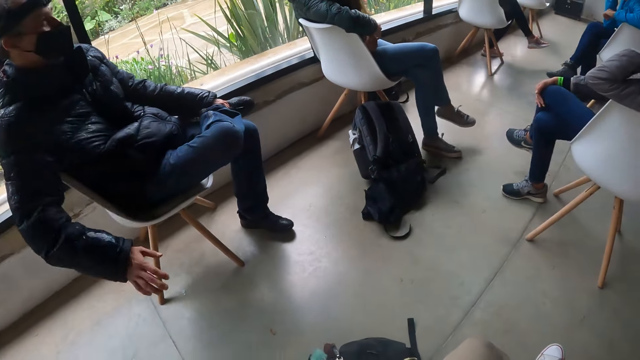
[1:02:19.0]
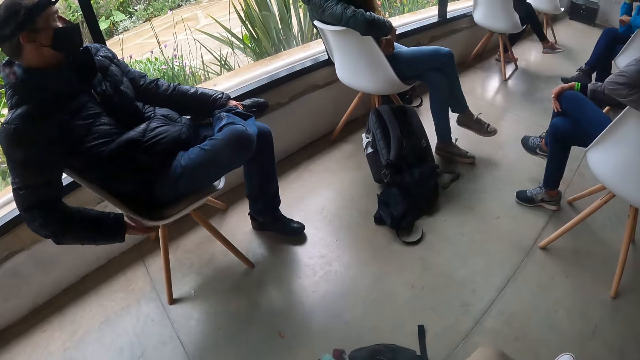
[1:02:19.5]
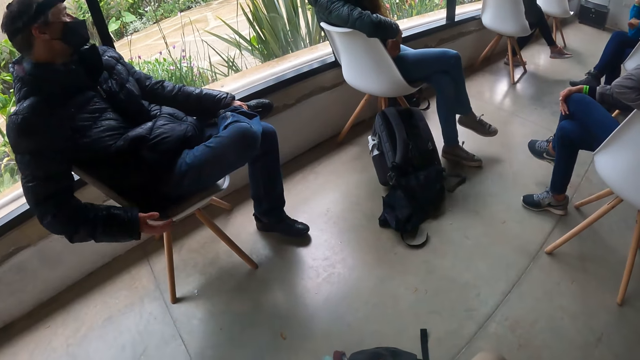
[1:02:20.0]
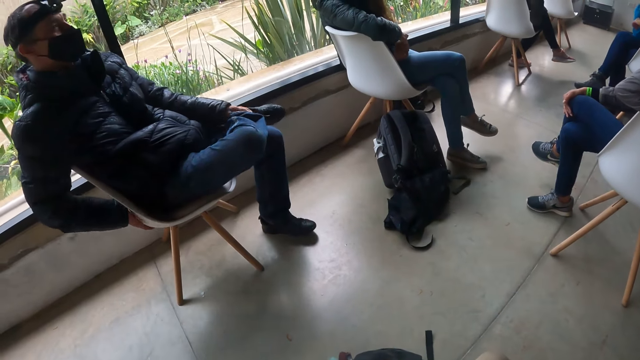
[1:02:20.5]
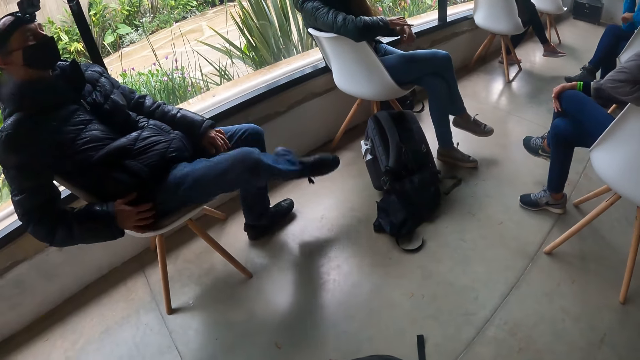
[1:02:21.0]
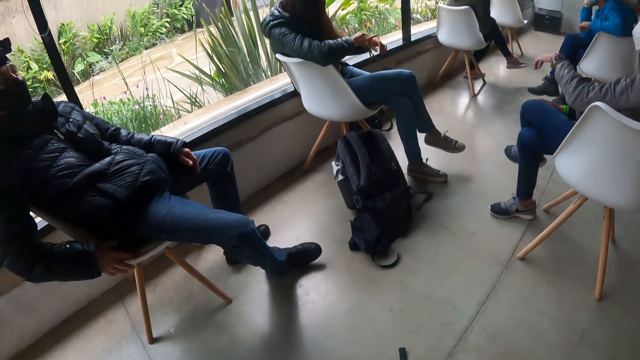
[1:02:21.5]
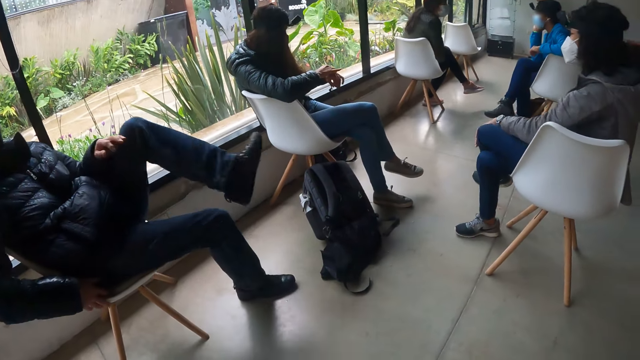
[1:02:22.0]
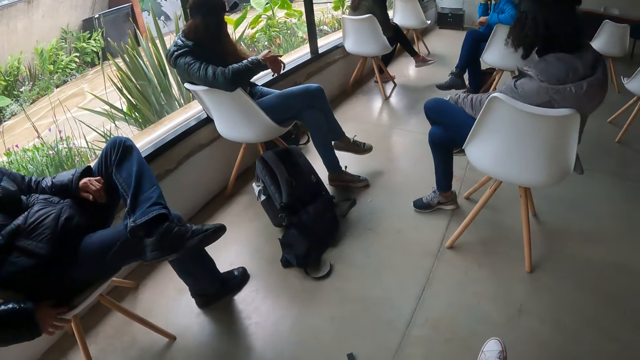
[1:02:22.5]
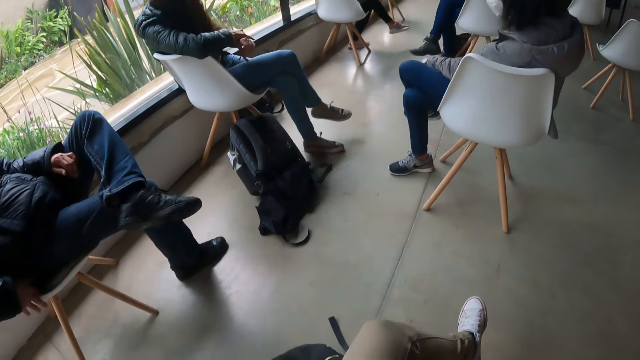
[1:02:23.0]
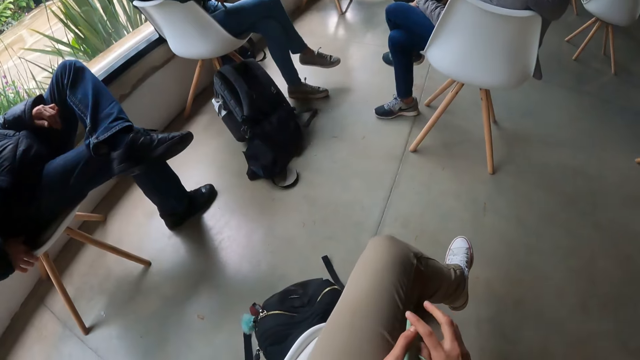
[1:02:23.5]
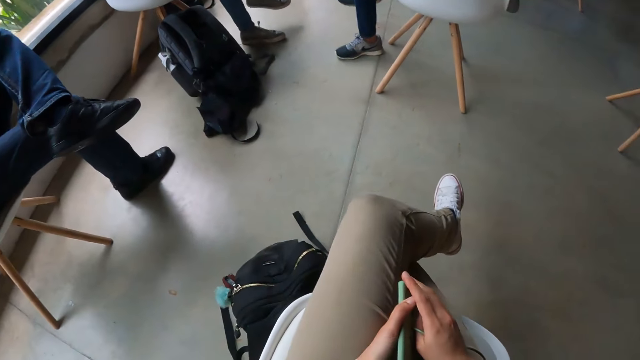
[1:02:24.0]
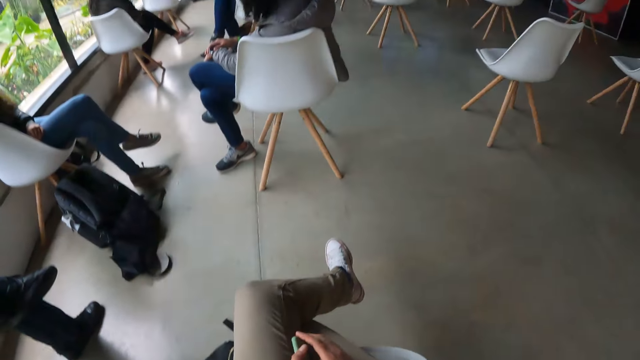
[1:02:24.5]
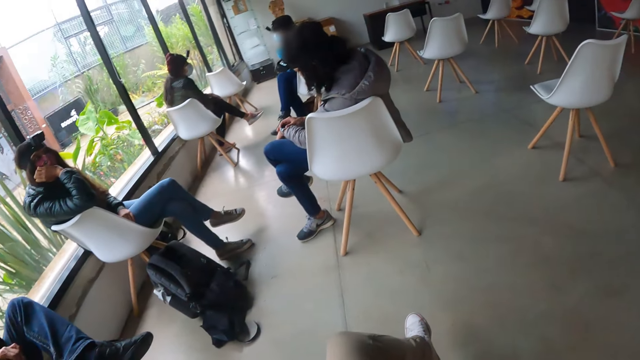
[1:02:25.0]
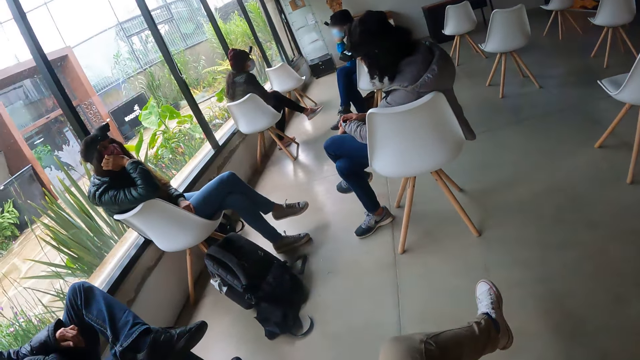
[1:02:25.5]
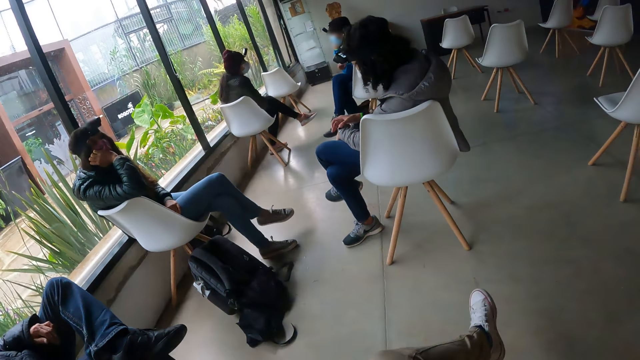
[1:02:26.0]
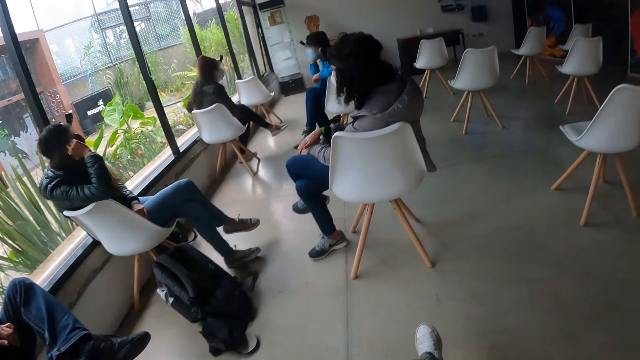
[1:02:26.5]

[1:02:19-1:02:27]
The man uncrosses his legs and crosses his legs.

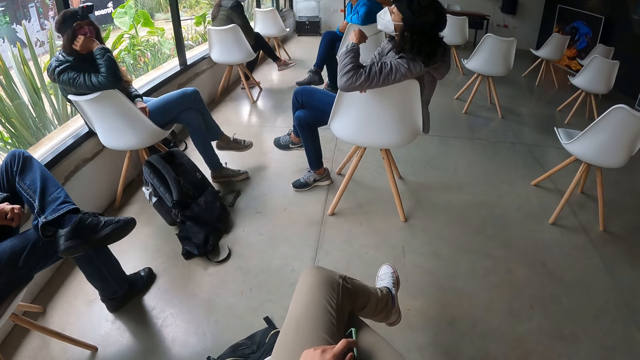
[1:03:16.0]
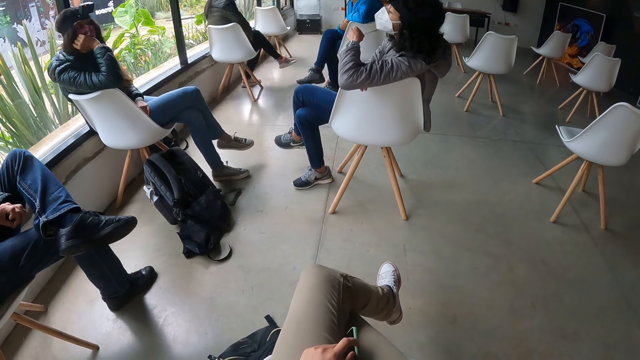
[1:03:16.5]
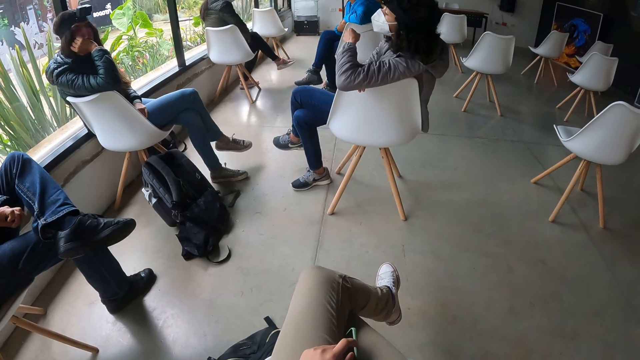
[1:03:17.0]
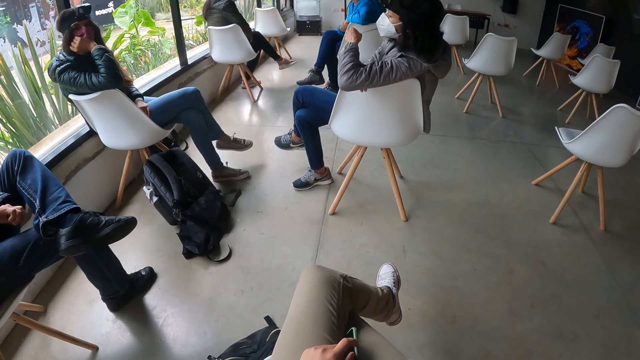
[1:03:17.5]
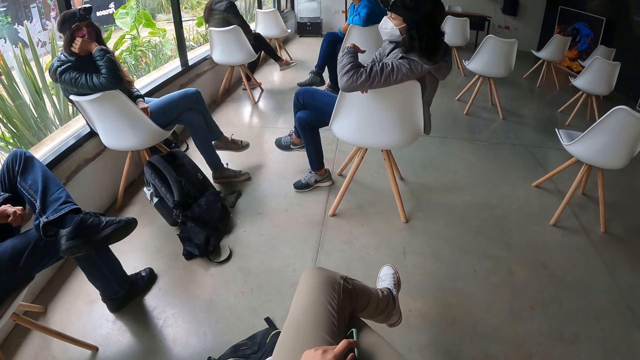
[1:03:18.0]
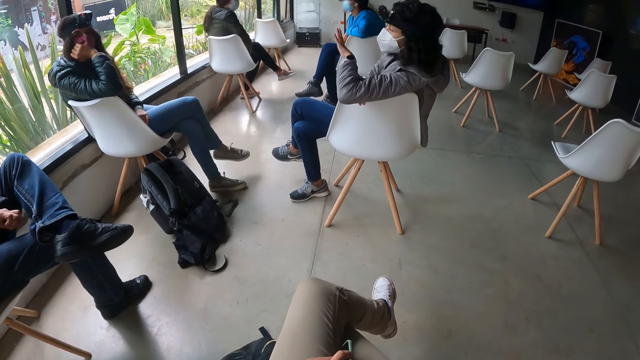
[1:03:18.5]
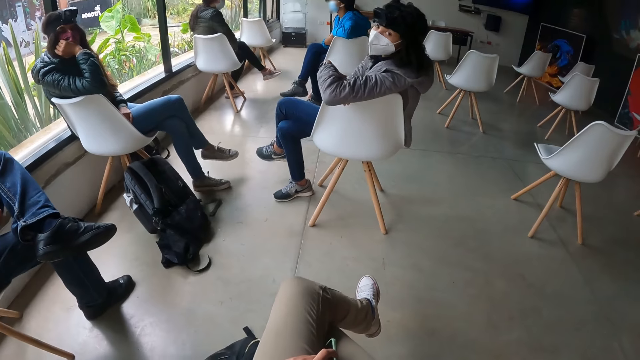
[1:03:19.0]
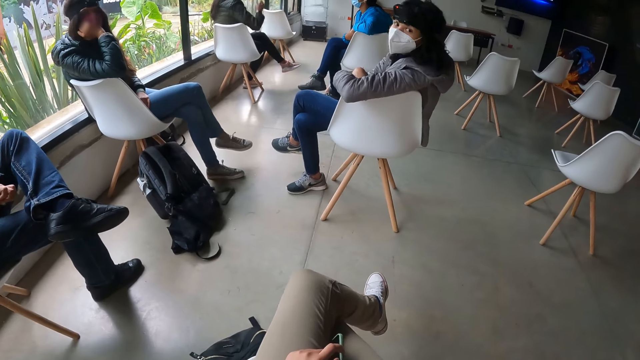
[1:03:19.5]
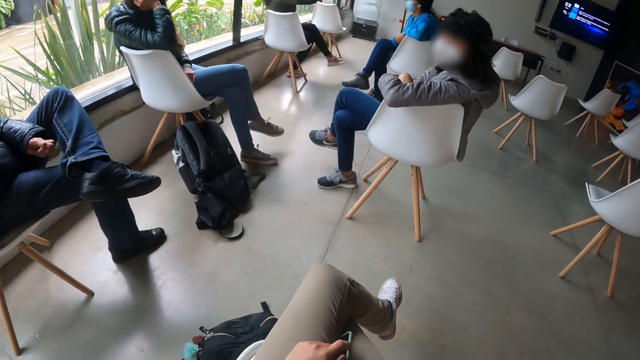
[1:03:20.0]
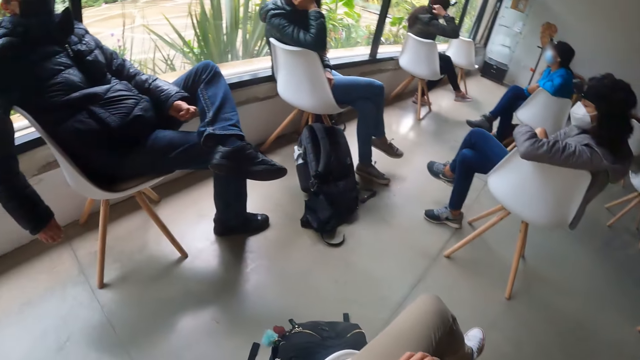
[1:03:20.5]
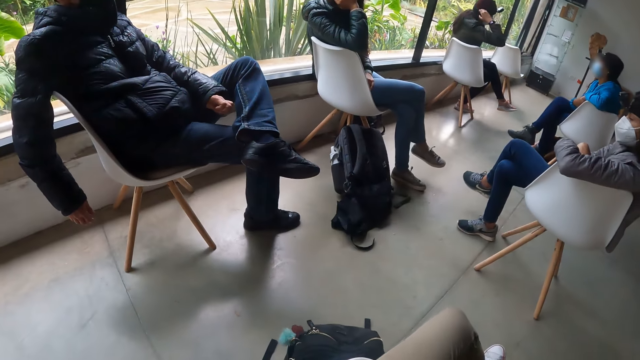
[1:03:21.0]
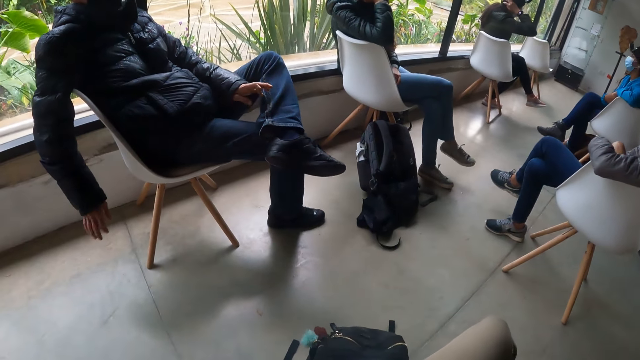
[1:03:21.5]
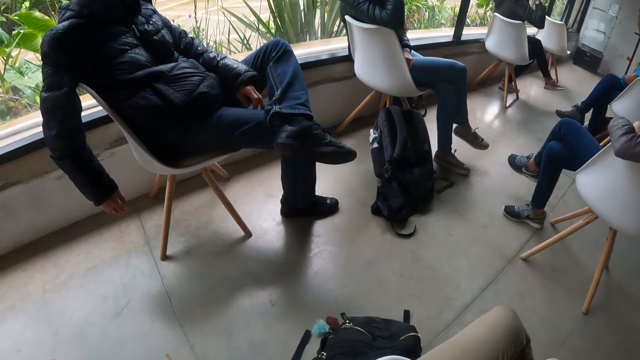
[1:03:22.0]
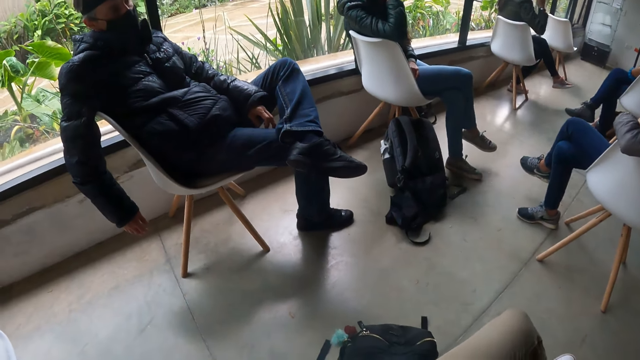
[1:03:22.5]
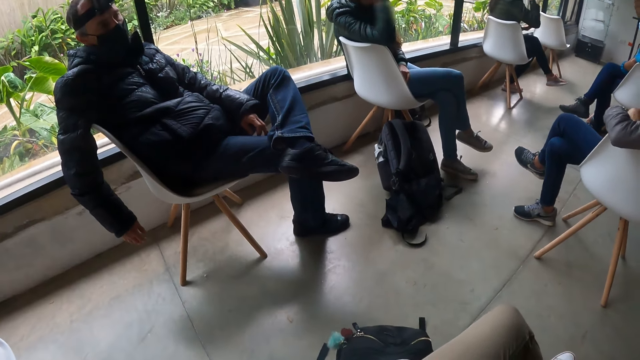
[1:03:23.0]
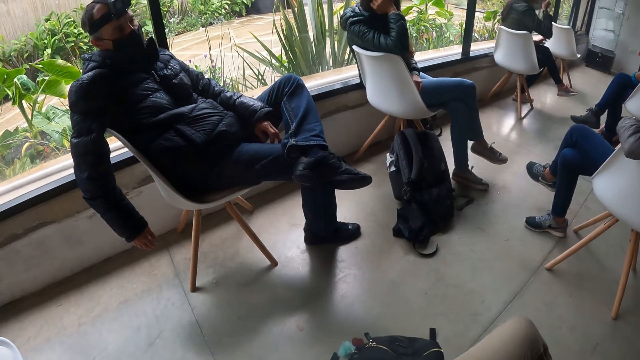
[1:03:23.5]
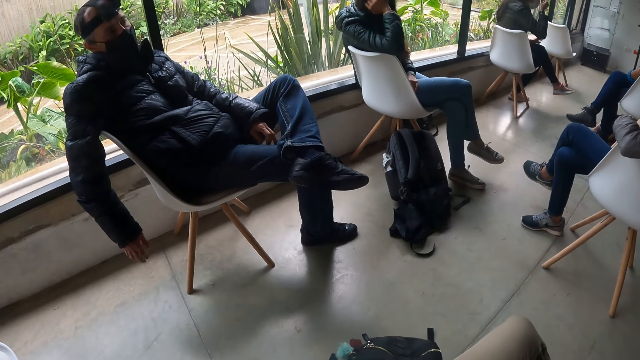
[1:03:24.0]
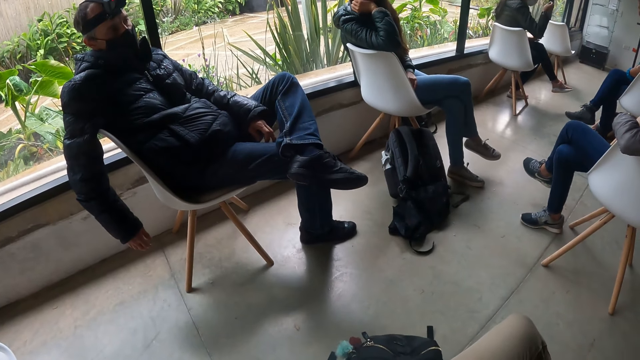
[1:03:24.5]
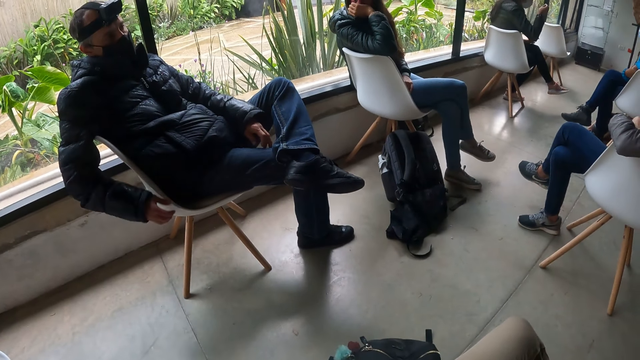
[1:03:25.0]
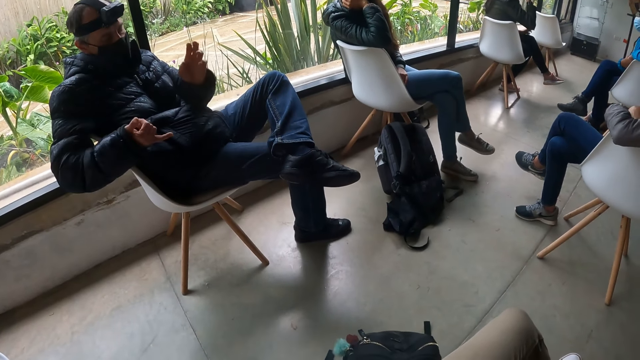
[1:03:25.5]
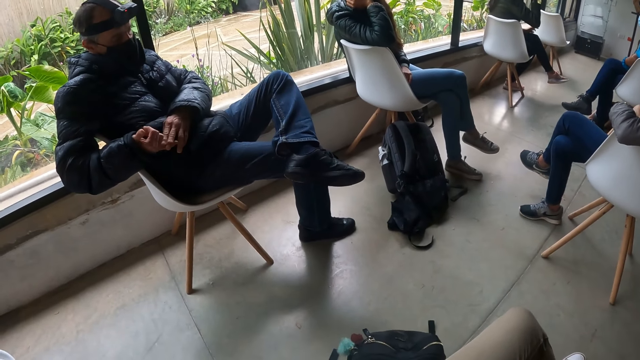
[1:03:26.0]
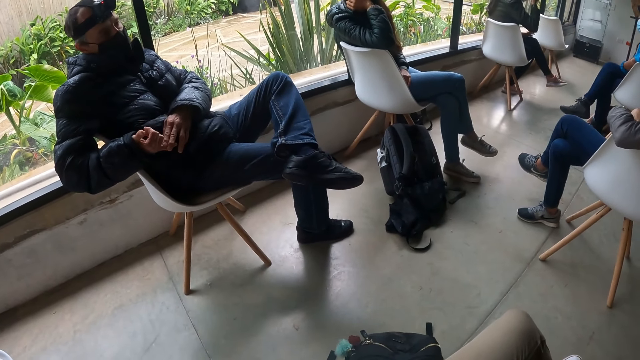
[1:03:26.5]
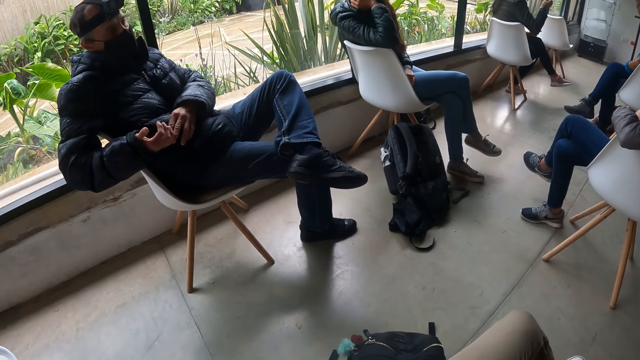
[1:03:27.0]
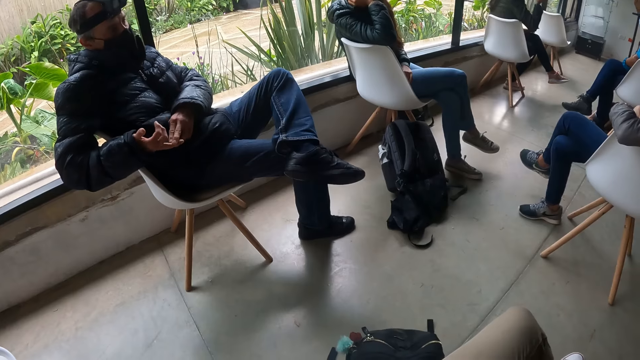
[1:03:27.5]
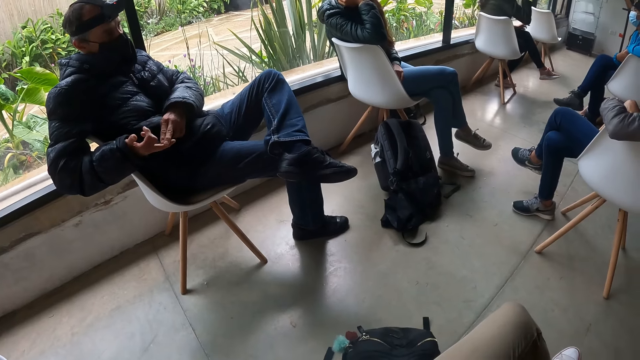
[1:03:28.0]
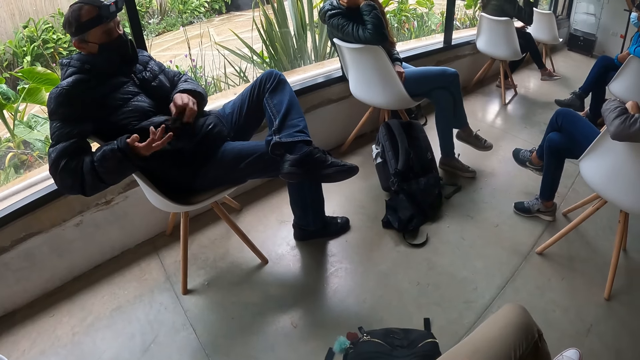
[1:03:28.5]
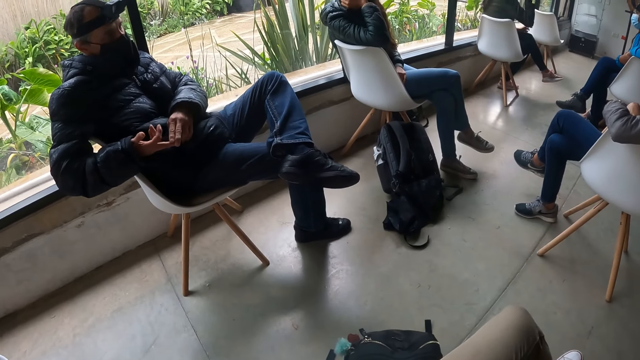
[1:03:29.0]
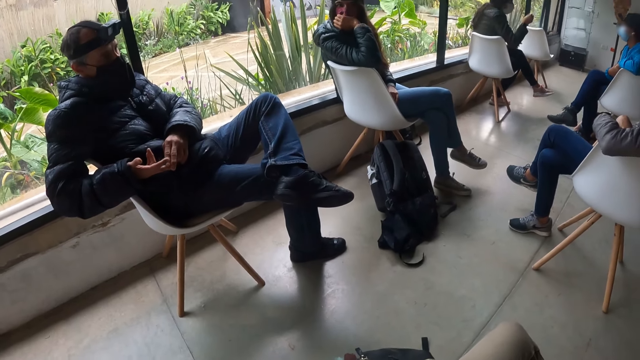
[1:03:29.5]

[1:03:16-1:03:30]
The woman removes her left hand from her hair. Another woman converses with the camera wearer. The camera wearer converses with a man. Another woman scratches her hair with her right hand. The camera wearer looks around. Another man counts his right fingers with his left hand.
